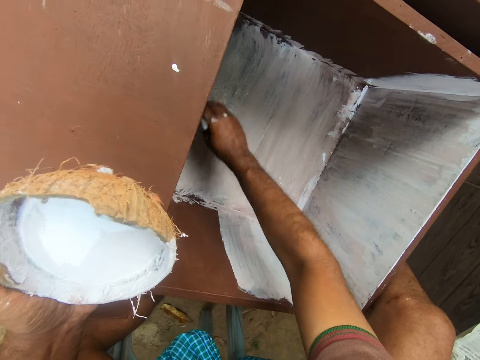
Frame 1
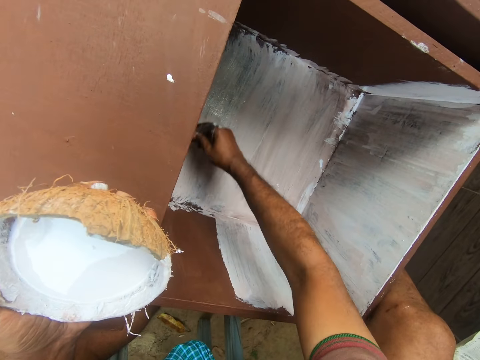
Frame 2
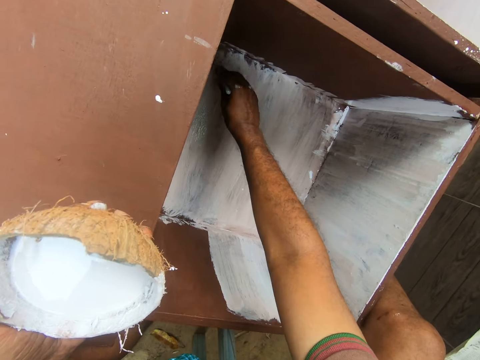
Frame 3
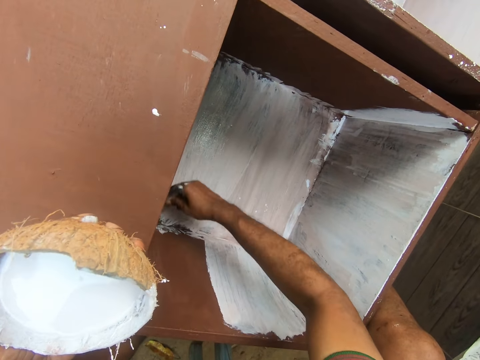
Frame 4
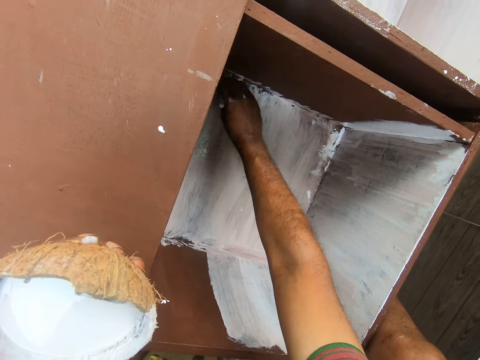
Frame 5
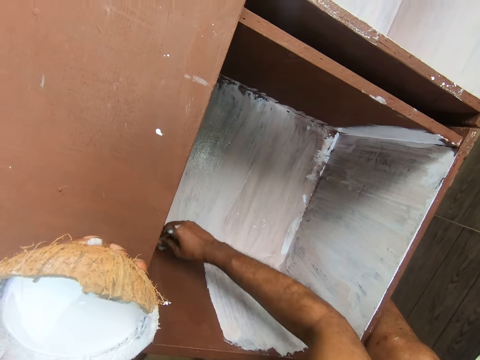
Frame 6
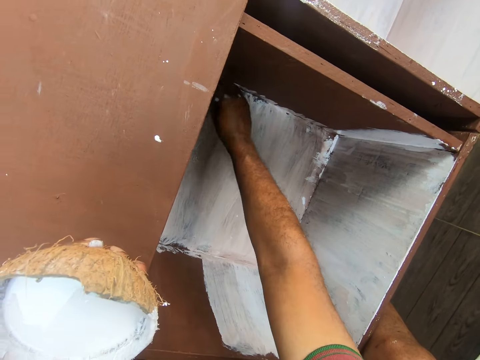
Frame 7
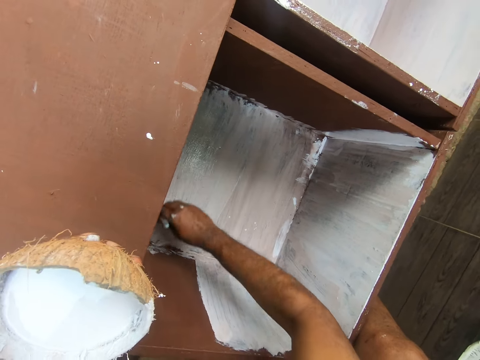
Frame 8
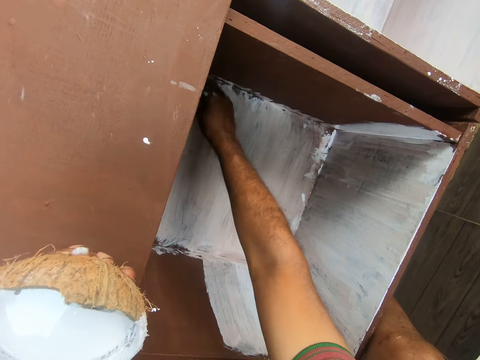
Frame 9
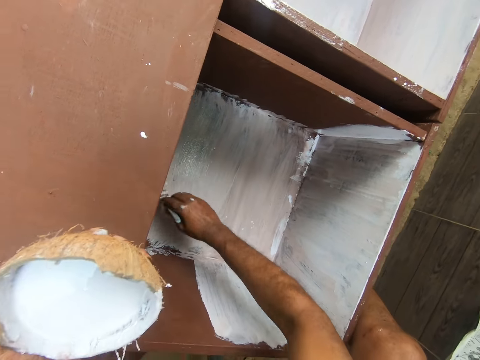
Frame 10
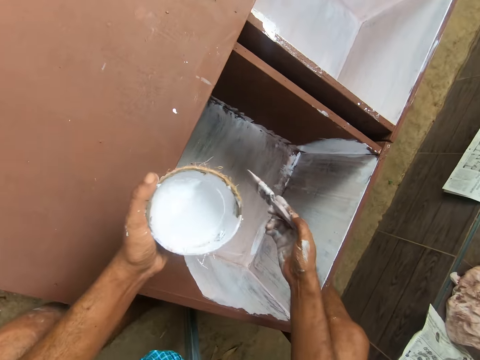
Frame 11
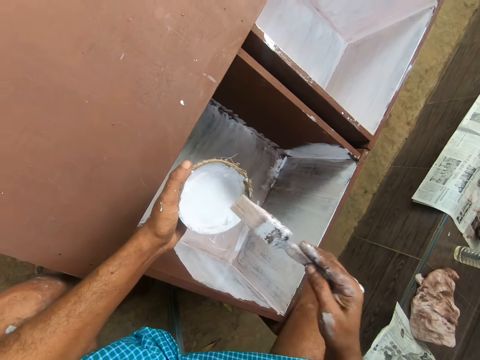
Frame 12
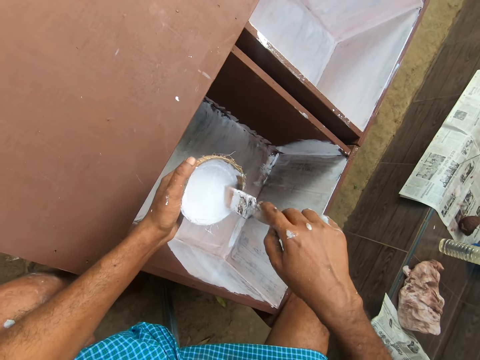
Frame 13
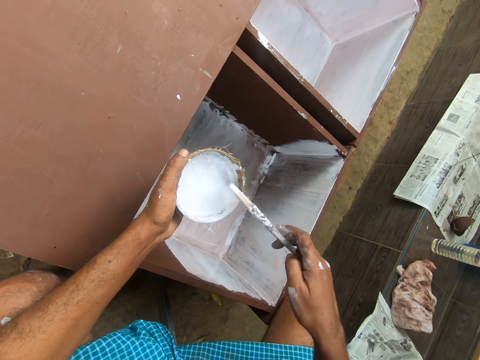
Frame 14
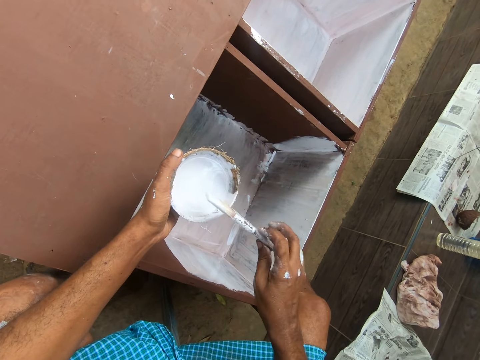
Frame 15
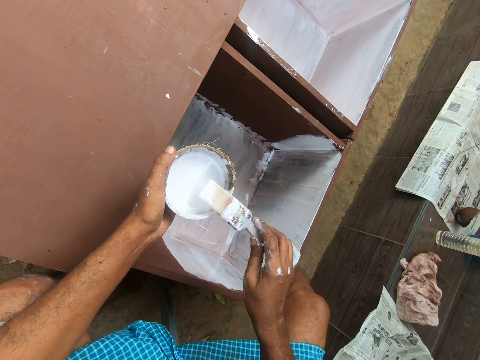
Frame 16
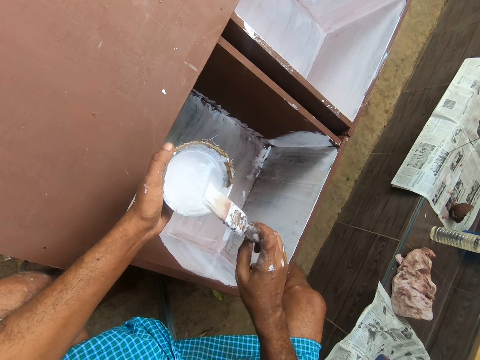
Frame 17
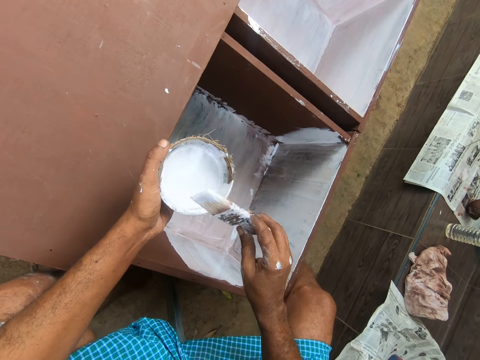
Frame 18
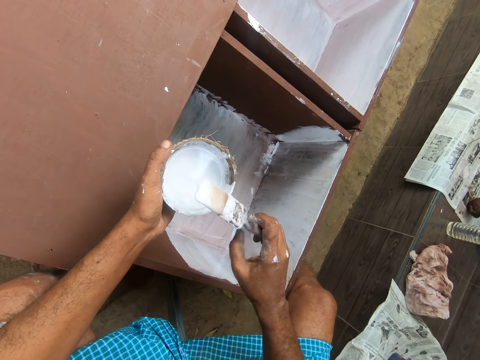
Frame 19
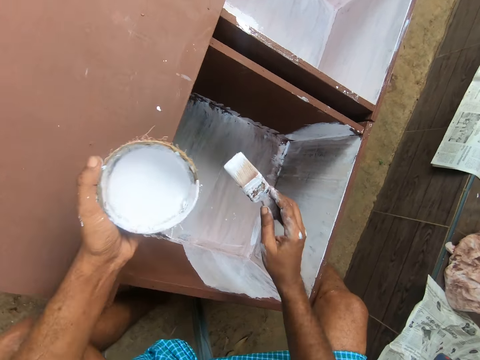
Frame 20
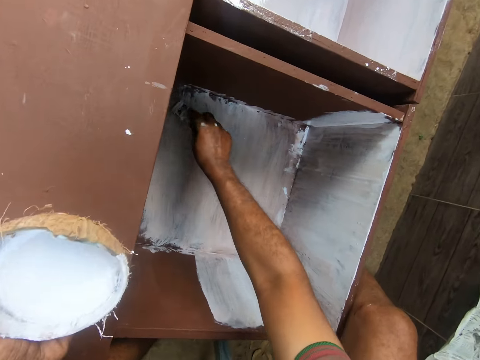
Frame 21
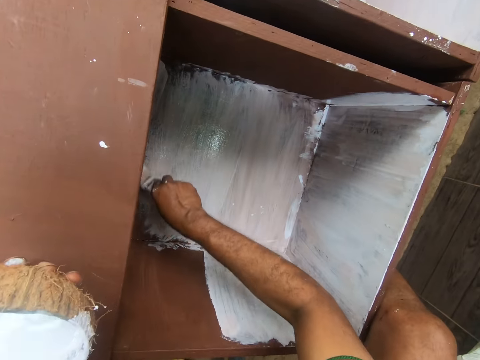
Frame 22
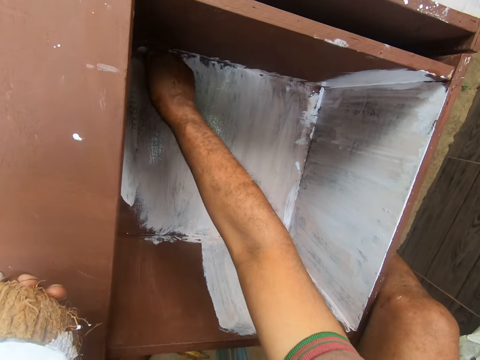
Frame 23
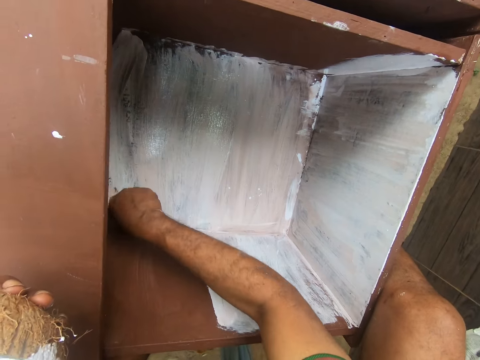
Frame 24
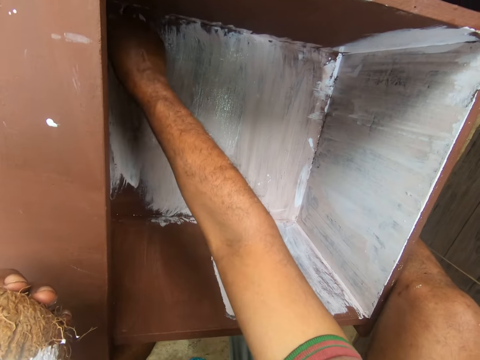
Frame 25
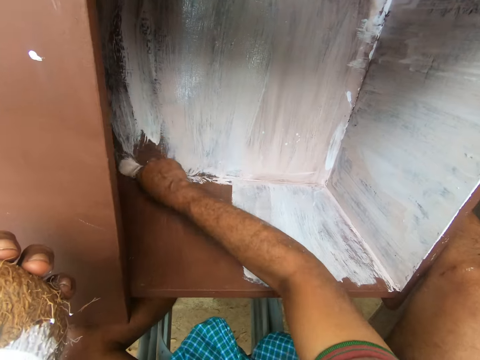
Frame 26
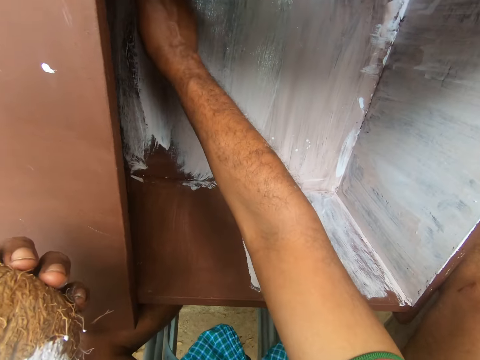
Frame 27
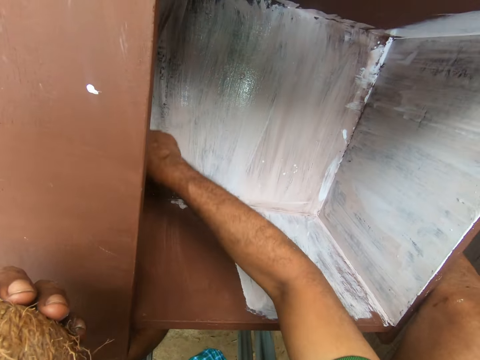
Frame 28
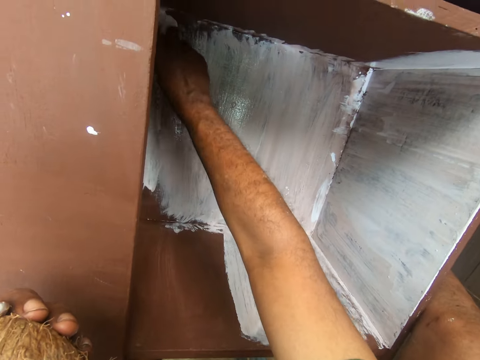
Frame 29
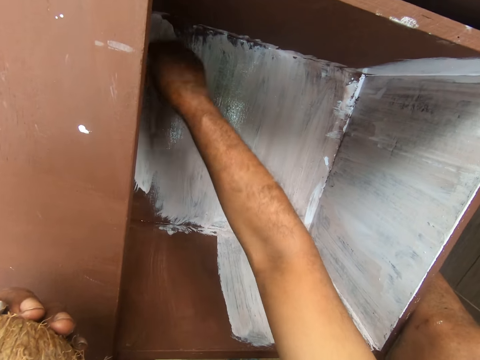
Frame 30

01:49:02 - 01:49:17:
The camera wearer dips the paintbrush into the paint in the coconut shell on his left hand. He turns the paintbrush. He paints the wardrobe with the paintbrush with his right hand.

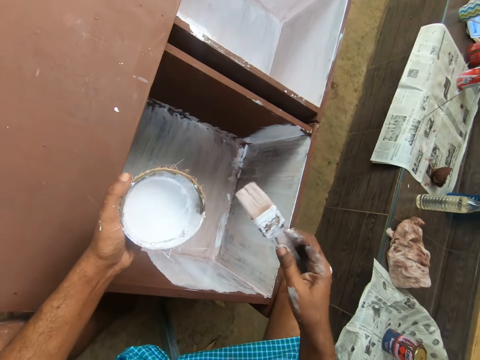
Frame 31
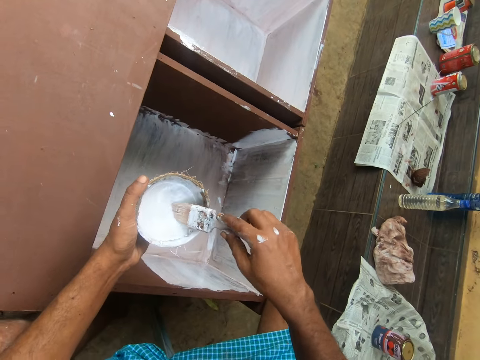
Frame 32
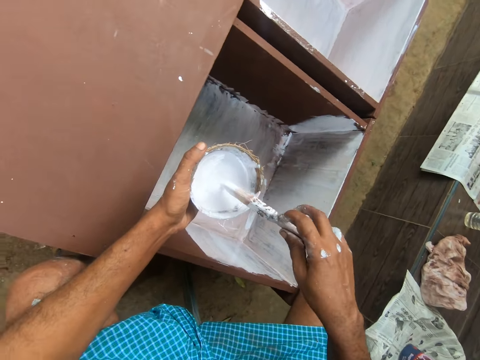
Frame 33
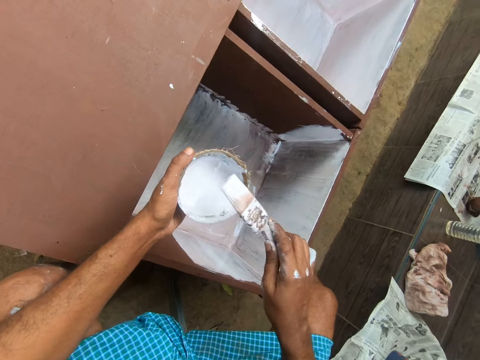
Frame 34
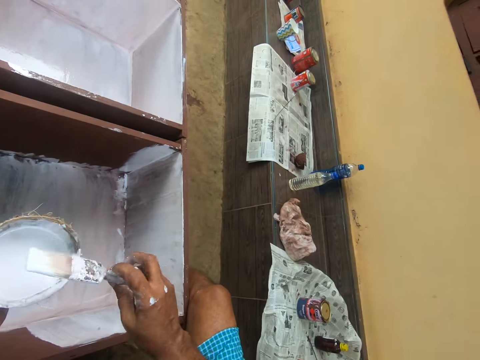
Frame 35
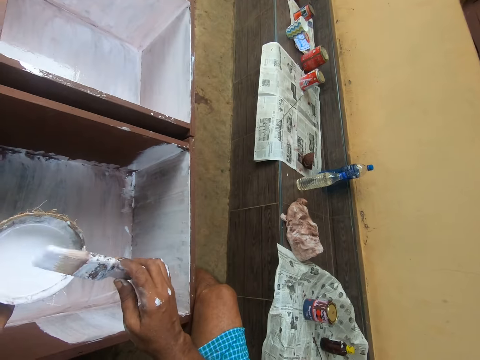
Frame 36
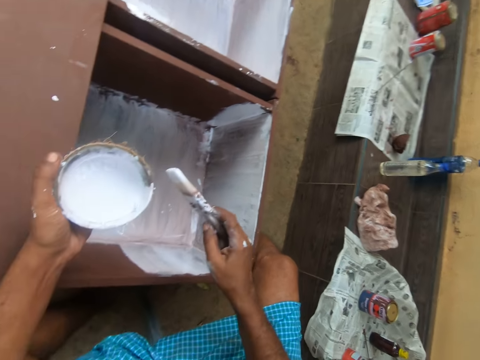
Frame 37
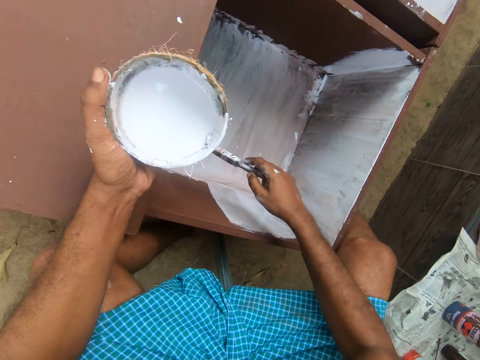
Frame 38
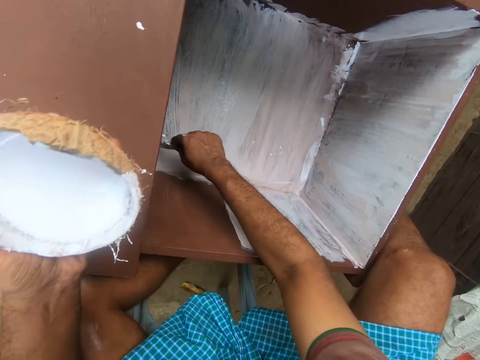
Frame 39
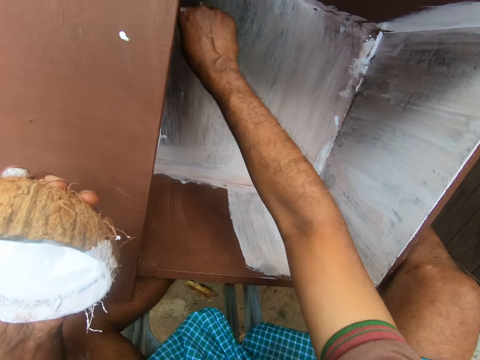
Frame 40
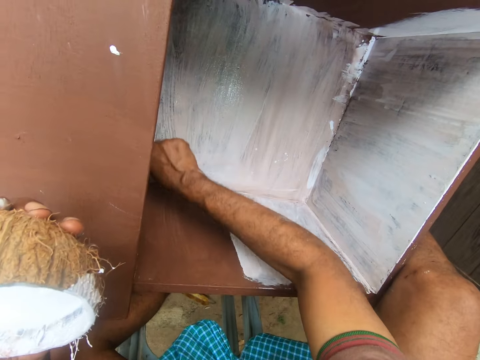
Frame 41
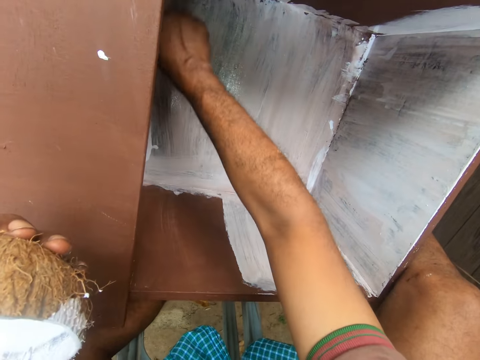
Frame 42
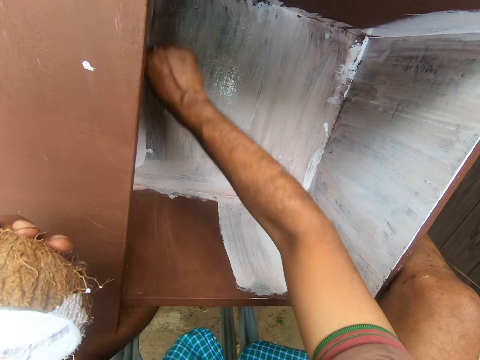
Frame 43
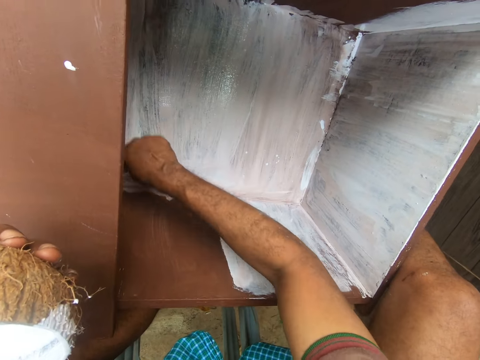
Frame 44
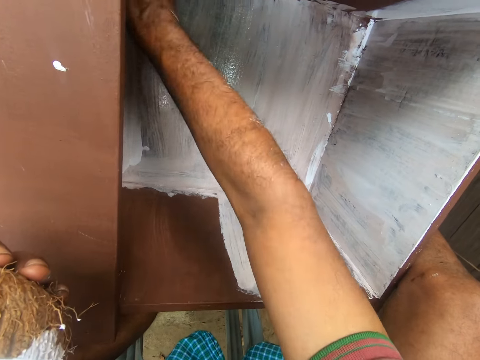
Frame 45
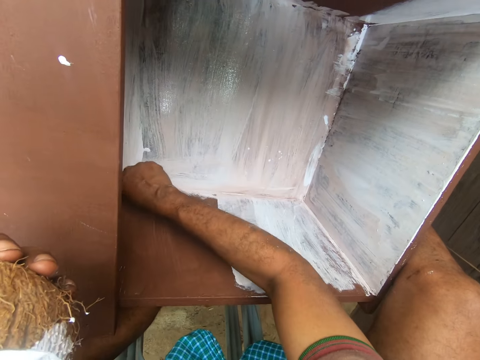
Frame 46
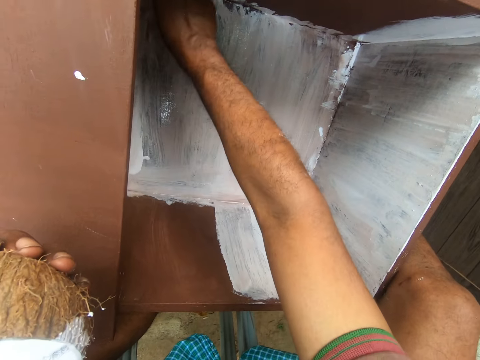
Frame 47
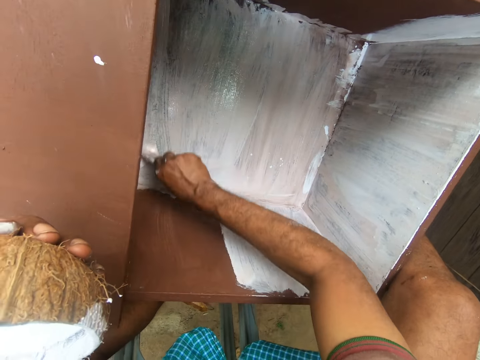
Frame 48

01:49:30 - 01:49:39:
The camera wearer dips the paintbrush into the paint in the coconut shell on his left hand. He turns the paintbrush. He paints the wardrobe with the paintbrush with his right hand.

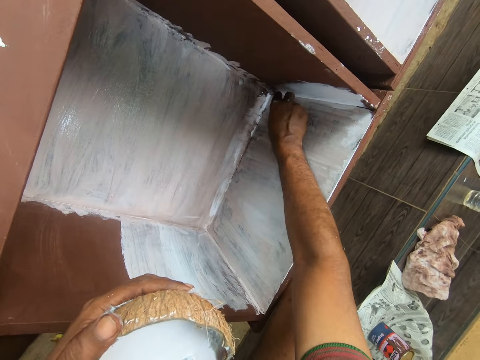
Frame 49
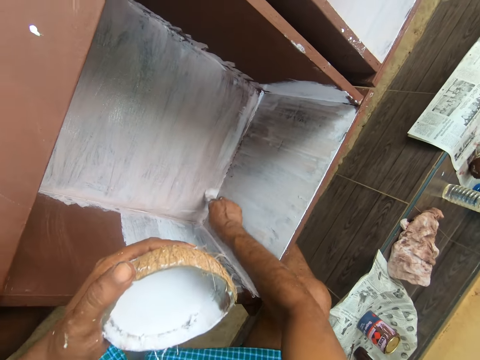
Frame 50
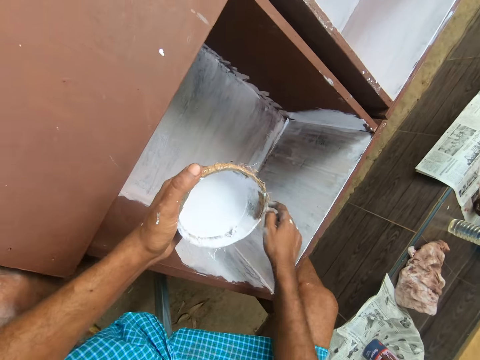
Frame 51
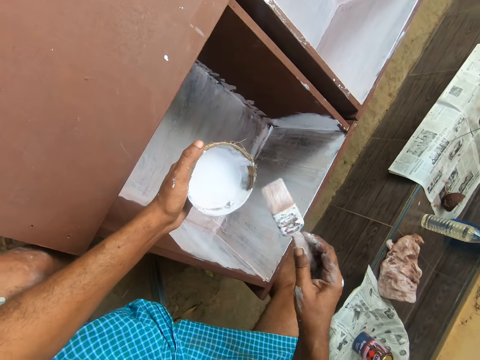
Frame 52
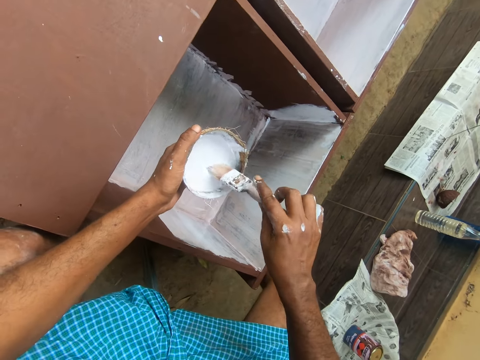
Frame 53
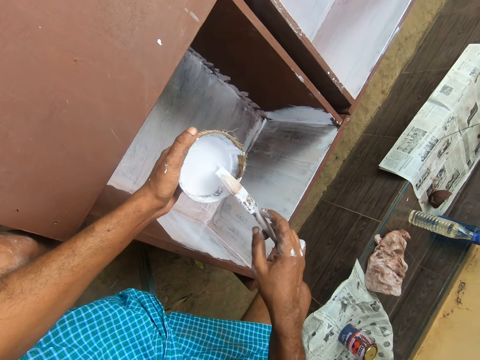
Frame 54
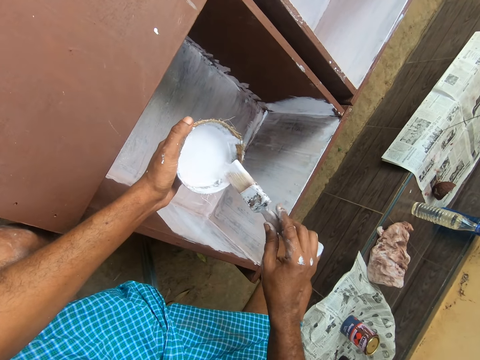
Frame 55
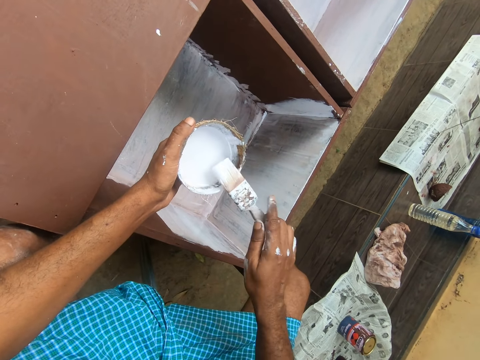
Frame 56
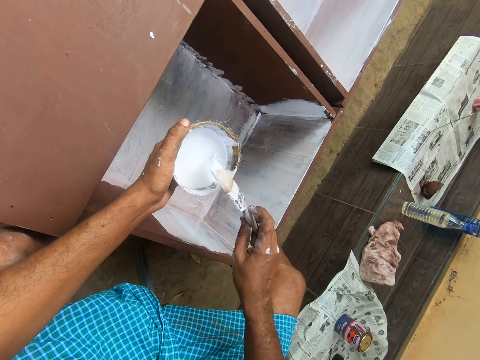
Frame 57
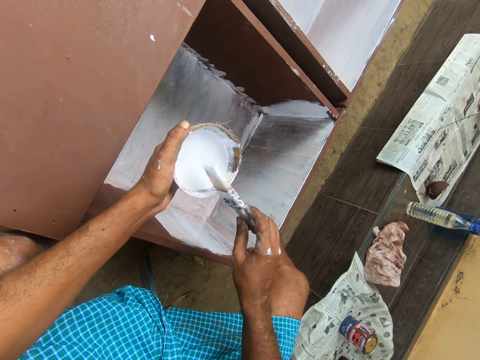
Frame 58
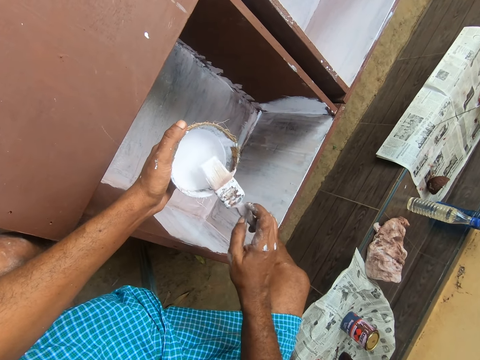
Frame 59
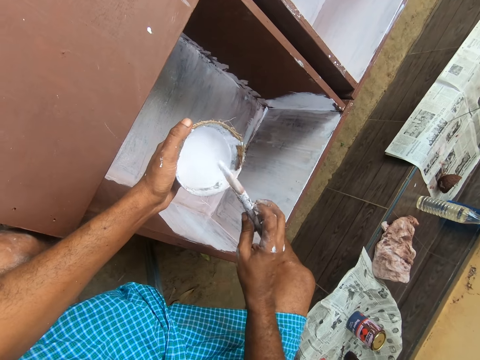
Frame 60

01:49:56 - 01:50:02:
The camera wearer dips the paintbrush into the paint in the coconut shell on his left hand. He turns the paintbrush.
